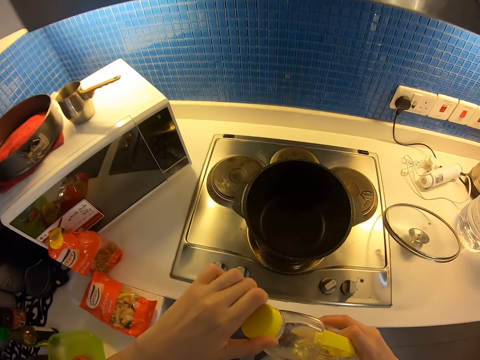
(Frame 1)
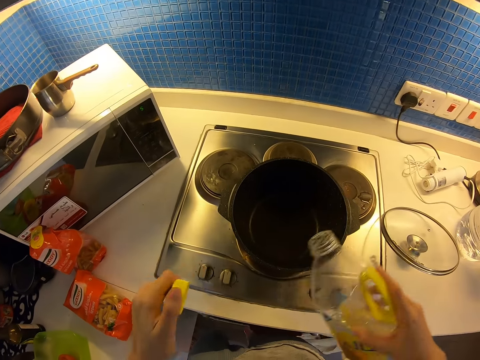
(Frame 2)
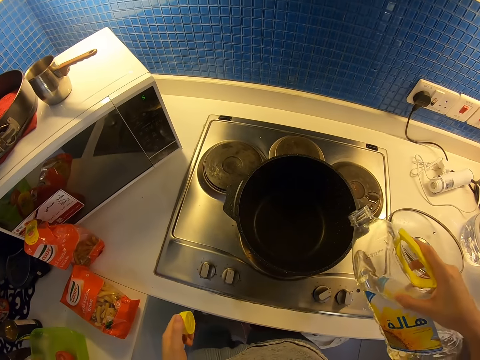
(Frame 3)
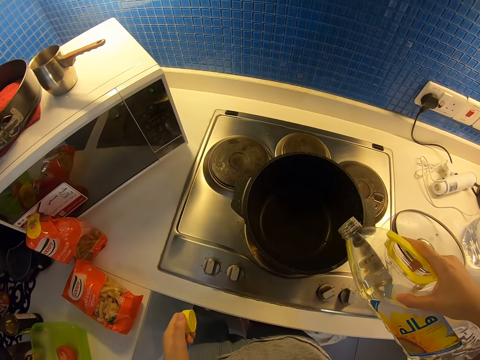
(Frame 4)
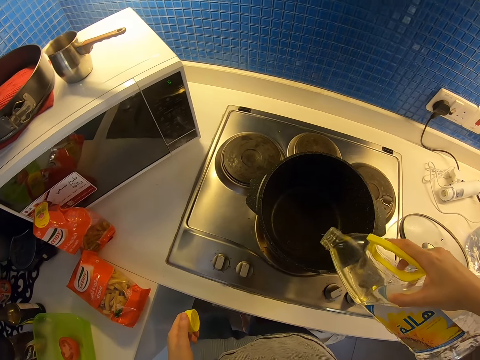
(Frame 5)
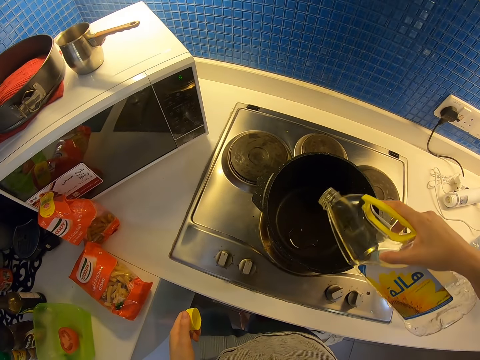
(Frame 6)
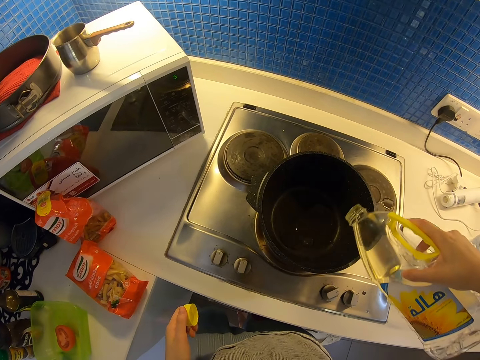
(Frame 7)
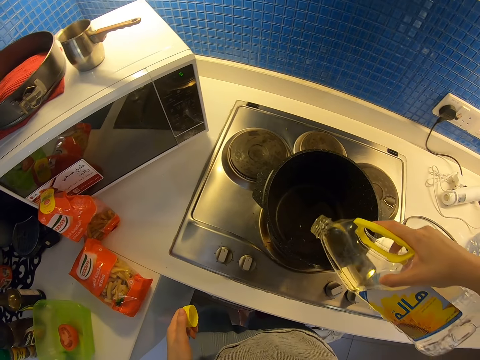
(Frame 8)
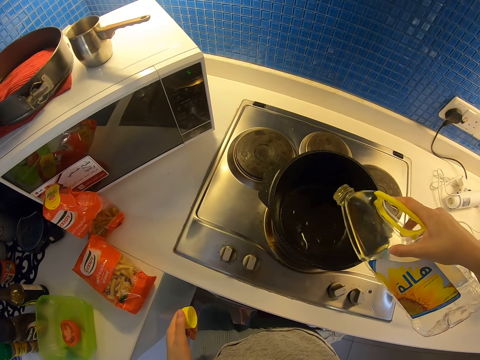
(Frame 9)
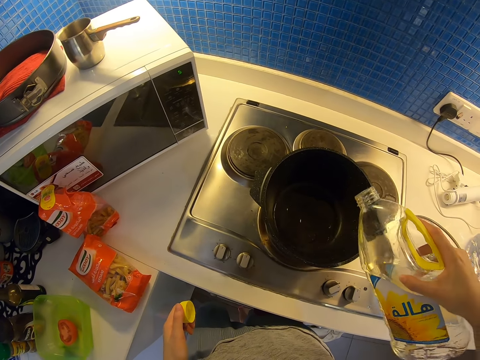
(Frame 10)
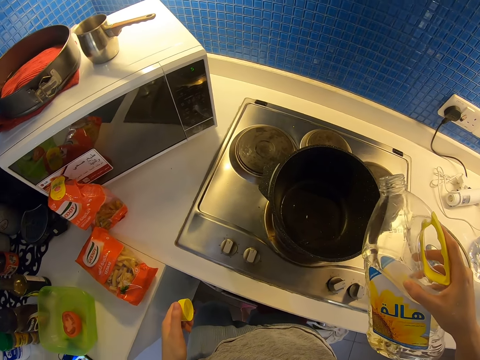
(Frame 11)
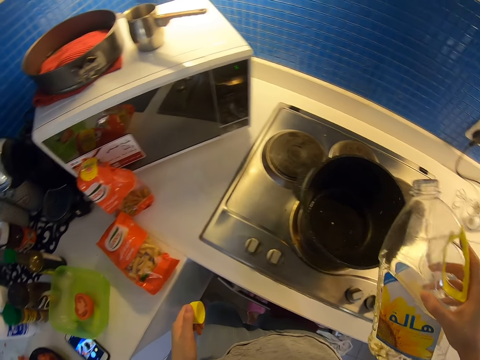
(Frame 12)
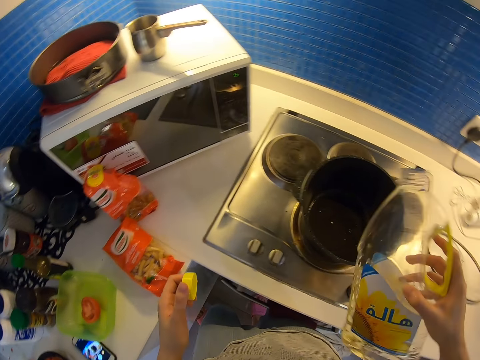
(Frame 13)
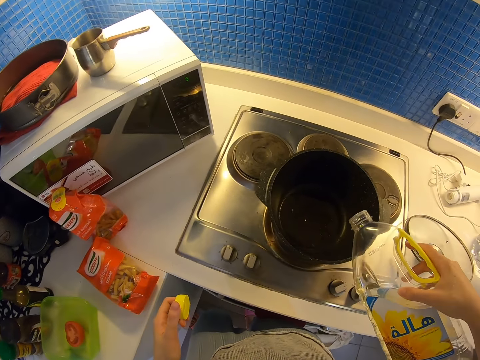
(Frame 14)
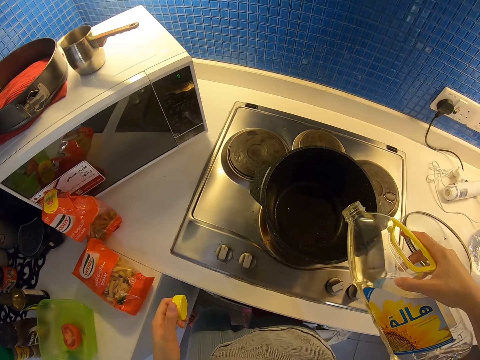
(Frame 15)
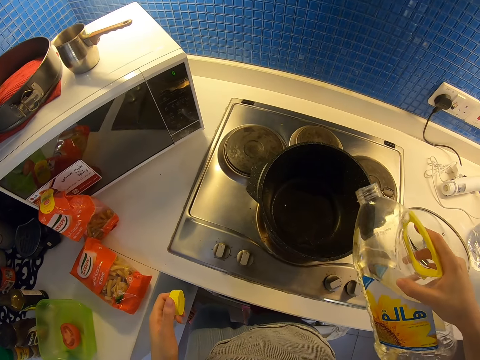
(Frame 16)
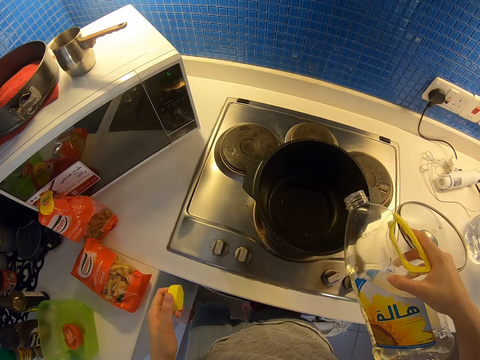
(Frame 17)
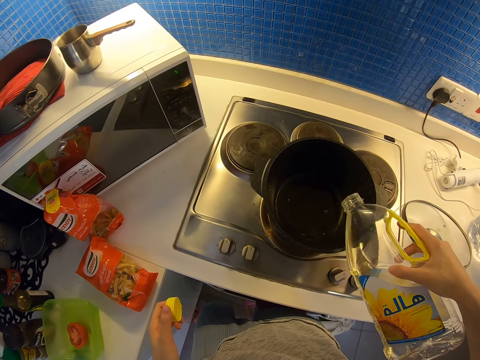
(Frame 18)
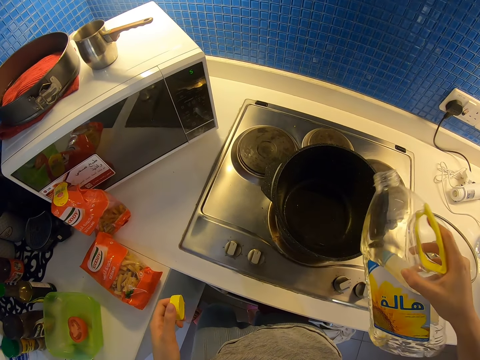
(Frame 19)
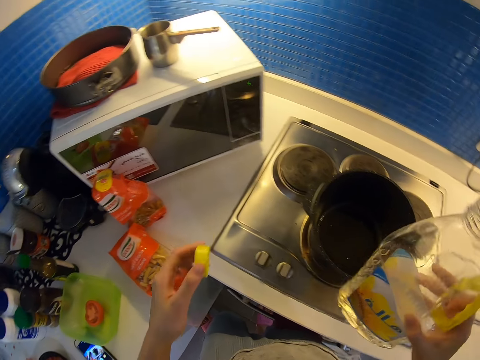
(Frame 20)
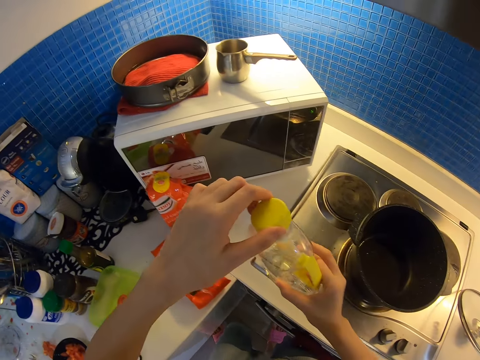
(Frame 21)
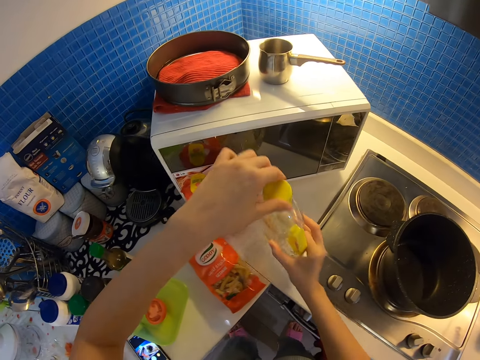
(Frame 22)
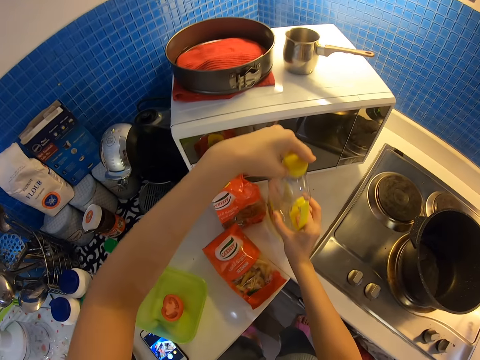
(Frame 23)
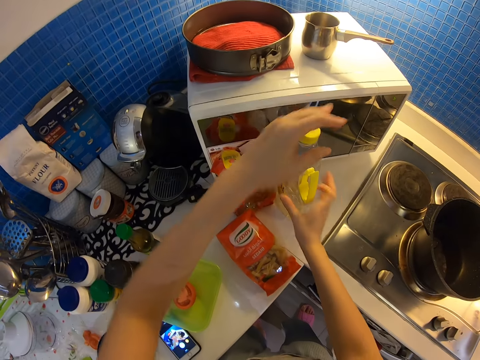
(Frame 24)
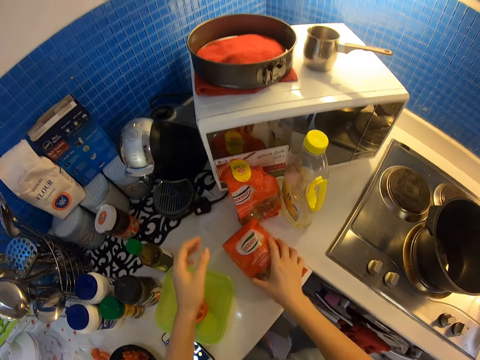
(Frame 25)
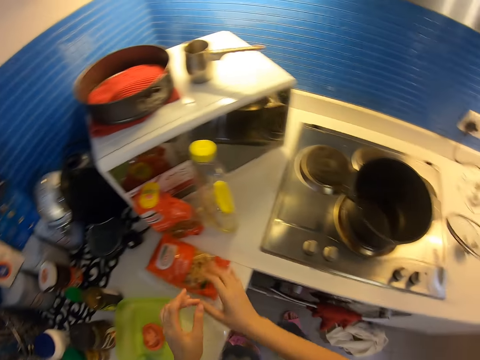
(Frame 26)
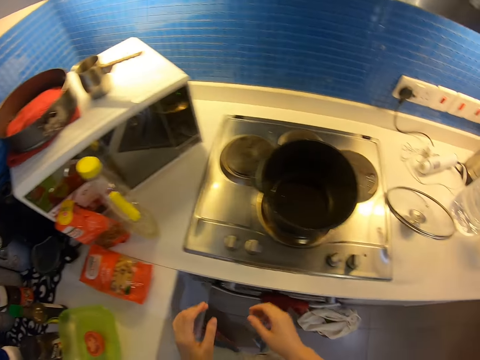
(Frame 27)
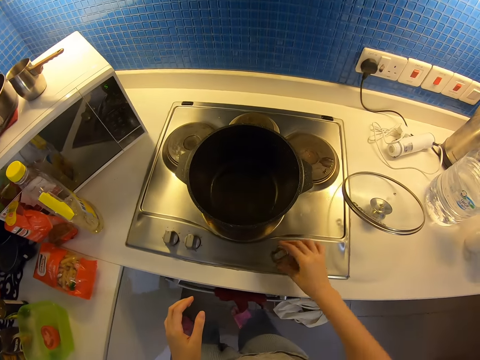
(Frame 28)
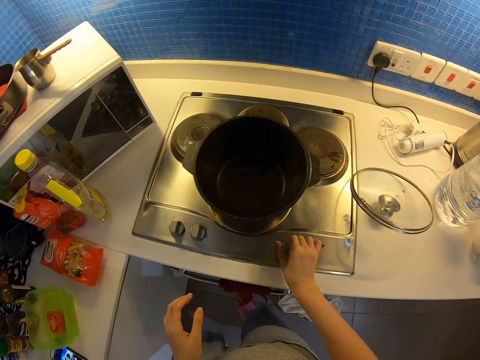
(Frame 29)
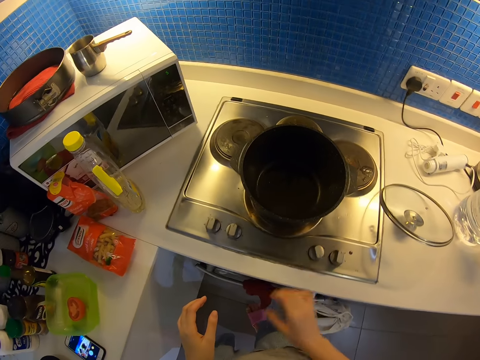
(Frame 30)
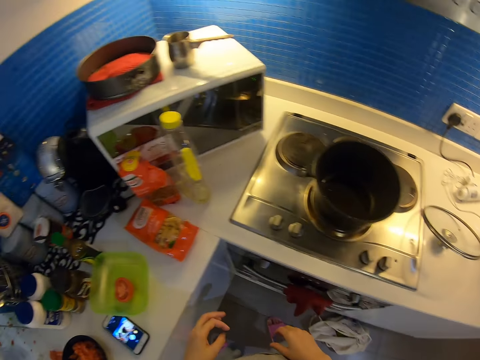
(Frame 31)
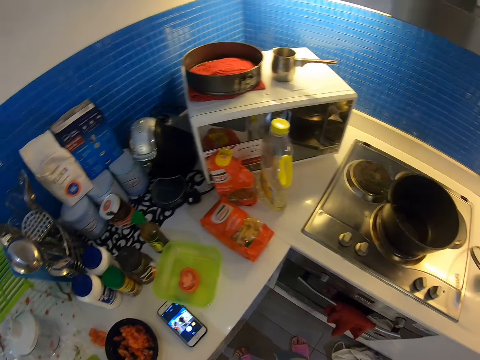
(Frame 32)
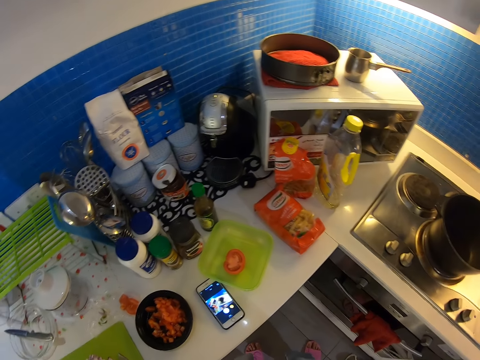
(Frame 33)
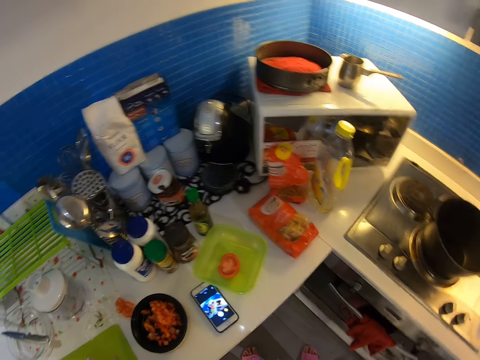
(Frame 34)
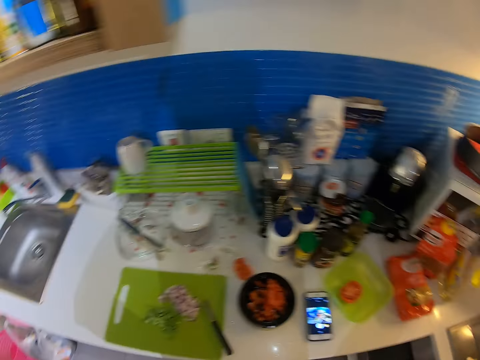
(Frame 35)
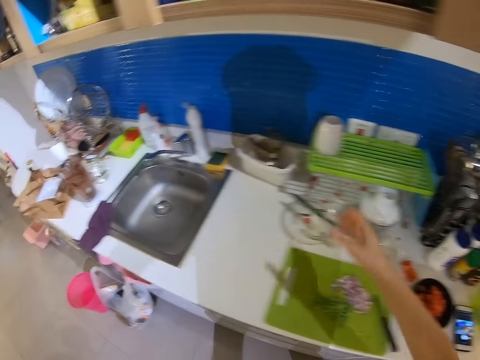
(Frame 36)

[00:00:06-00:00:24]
The camera wearer opens the bottle lid. He pours oil into the pot on the cooker with his right hand. He covers the oil container with the lid in his left hand. He drops the oil container on the kitchen counter with his right hand. He adjusts the pasta on the kitchen counter with his right hand. He turns the switch of the electric cooker with his right hand. He turns towards his left.

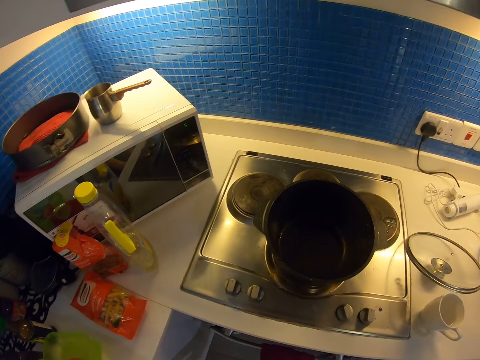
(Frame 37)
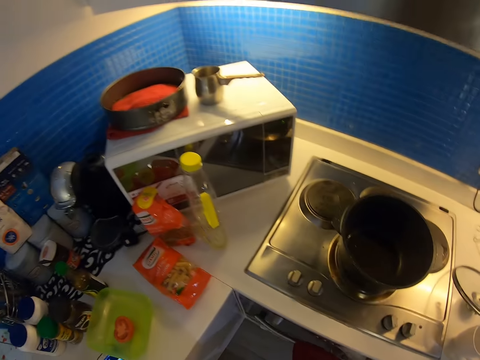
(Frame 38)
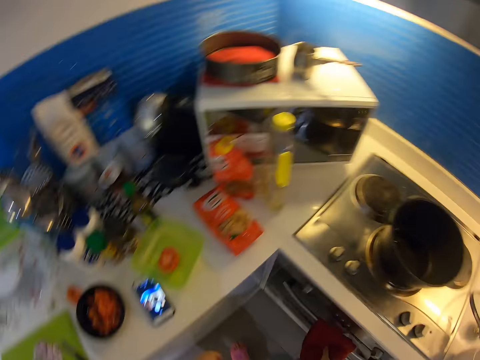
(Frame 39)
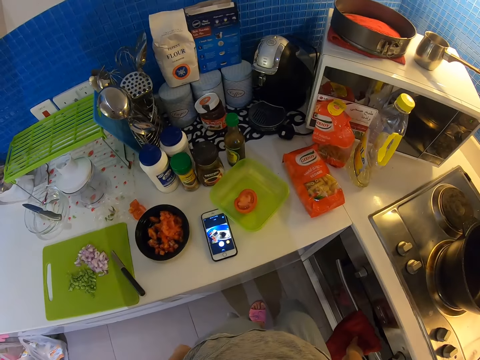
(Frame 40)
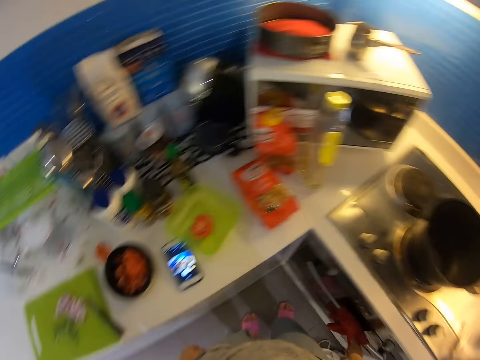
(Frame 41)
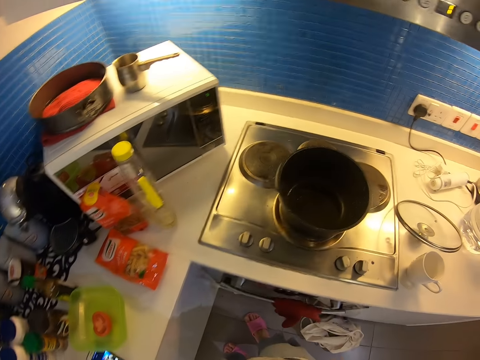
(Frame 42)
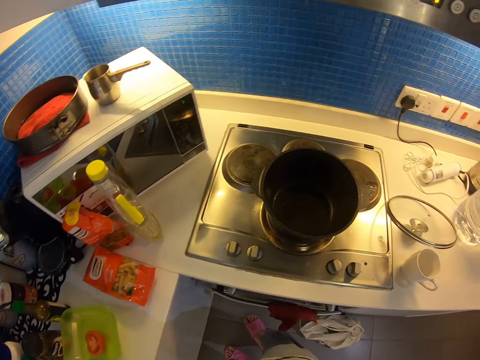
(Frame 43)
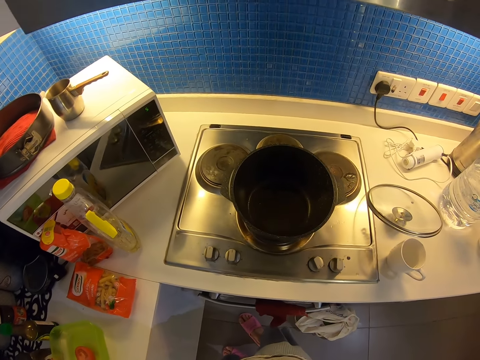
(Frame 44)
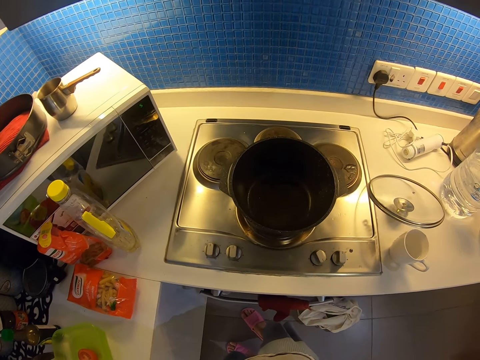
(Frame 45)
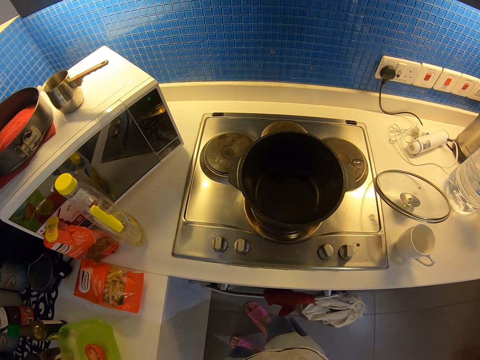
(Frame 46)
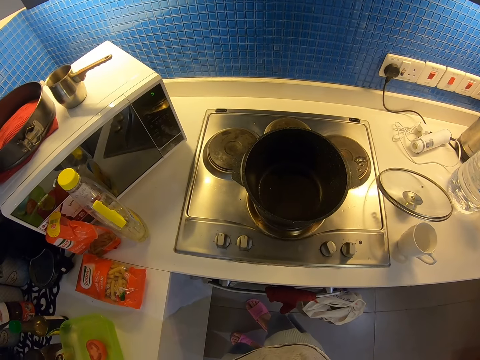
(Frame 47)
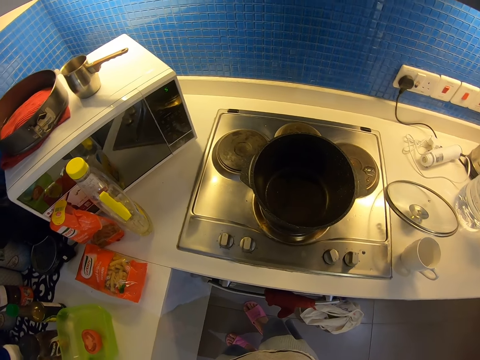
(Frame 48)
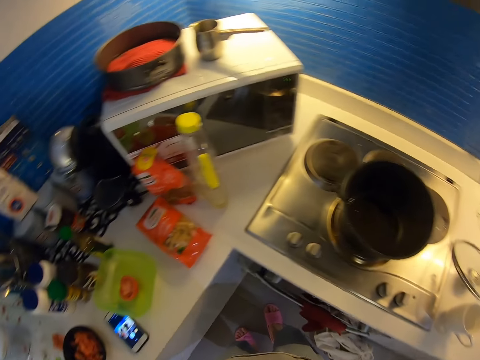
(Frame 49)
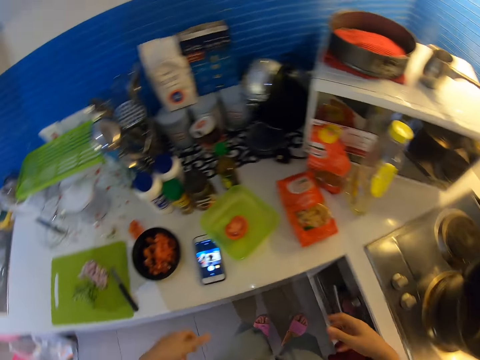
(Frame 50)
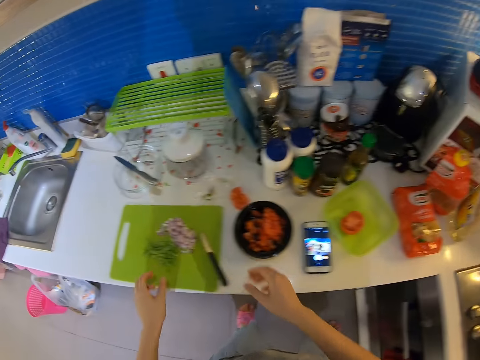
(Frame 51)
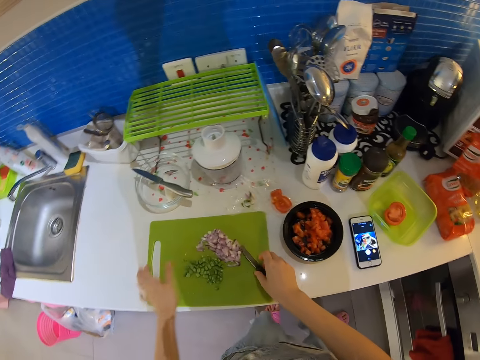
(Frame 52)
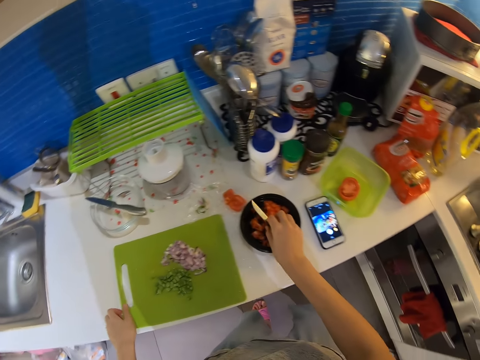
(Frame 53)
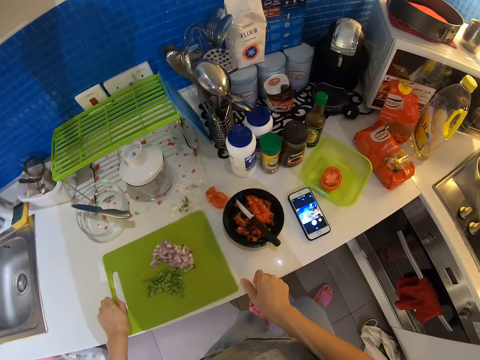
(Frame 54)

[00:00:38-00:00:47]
The camera wearer turns sideways. He removes the knife from the chopping board with his right hand. He touches the chopping board with his left hand. He places the knife on a bowl with his right hand. He carries the chopping board from the kitchen counter with both hands.
